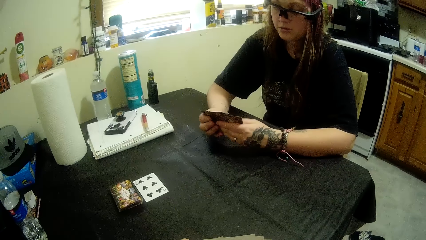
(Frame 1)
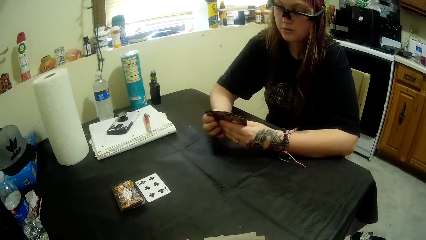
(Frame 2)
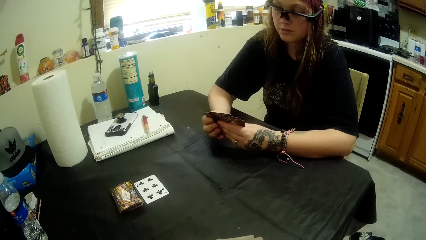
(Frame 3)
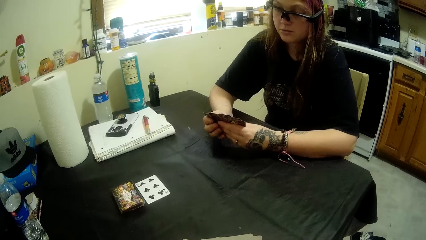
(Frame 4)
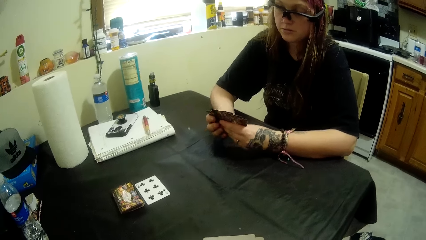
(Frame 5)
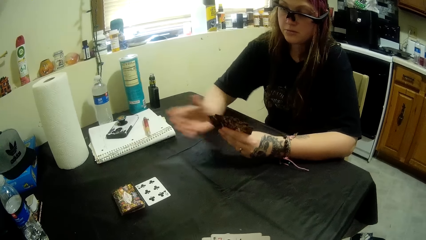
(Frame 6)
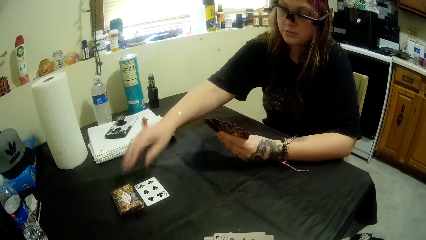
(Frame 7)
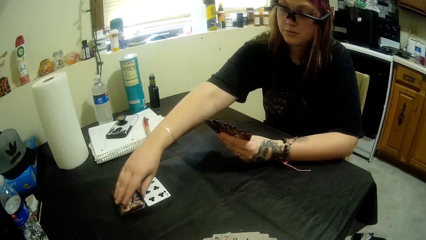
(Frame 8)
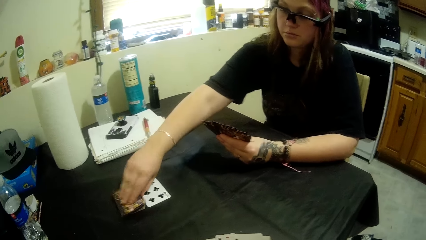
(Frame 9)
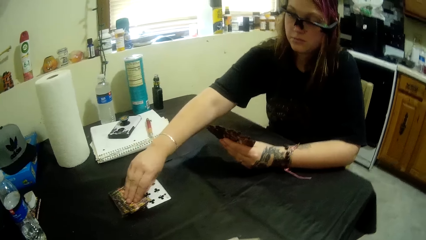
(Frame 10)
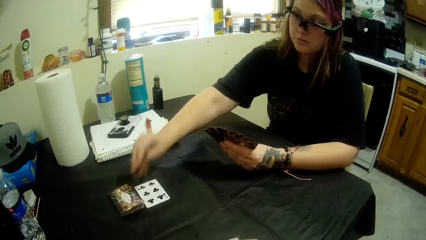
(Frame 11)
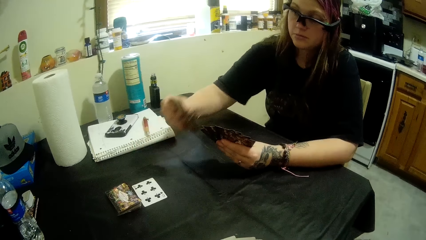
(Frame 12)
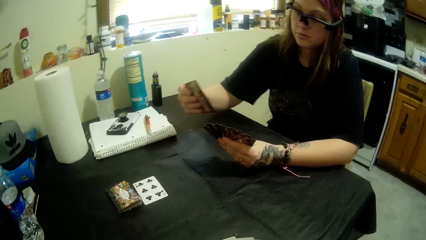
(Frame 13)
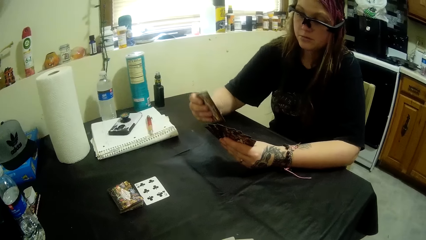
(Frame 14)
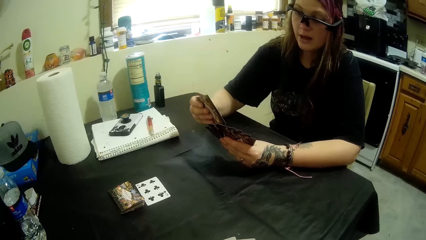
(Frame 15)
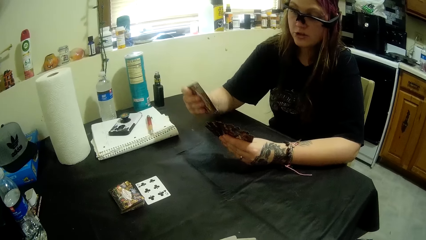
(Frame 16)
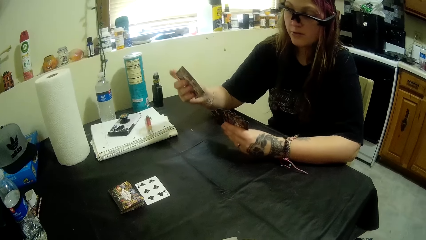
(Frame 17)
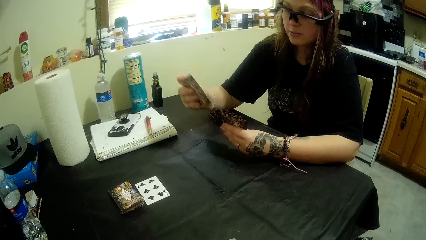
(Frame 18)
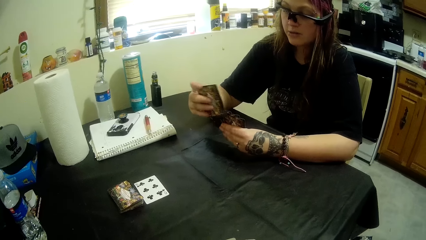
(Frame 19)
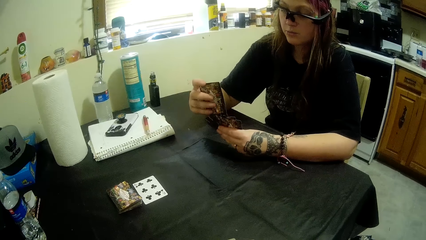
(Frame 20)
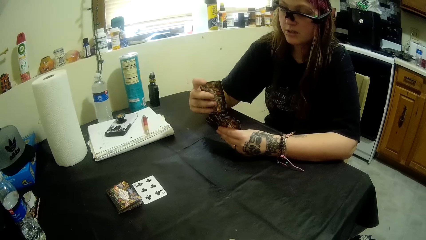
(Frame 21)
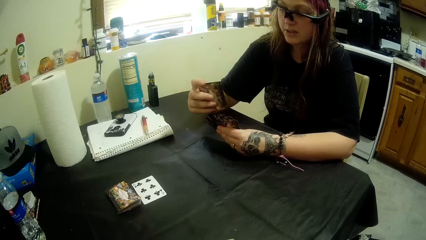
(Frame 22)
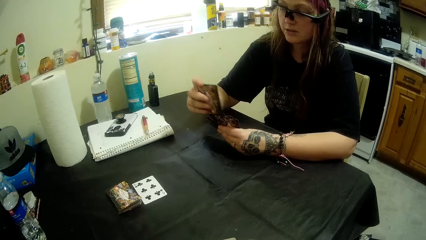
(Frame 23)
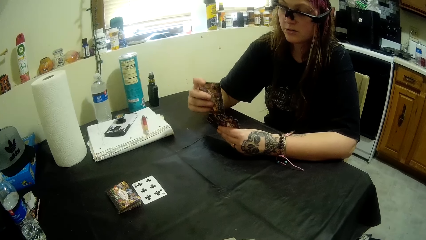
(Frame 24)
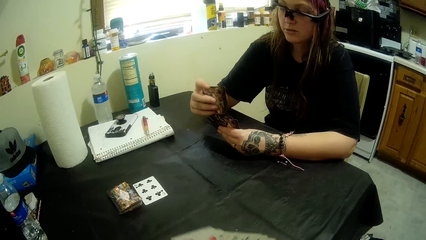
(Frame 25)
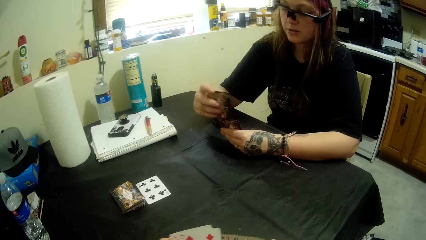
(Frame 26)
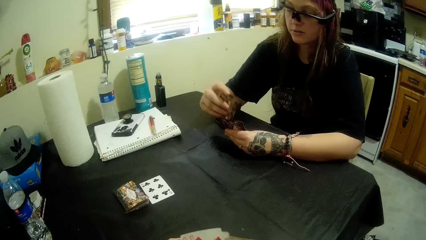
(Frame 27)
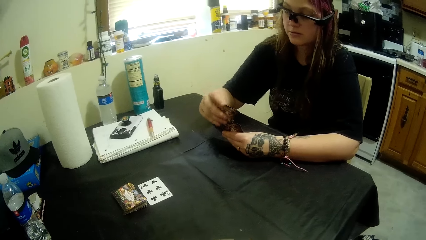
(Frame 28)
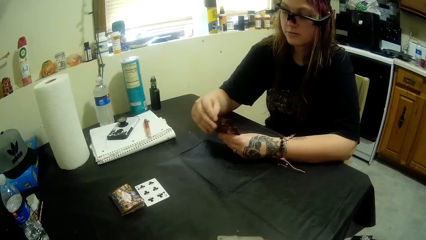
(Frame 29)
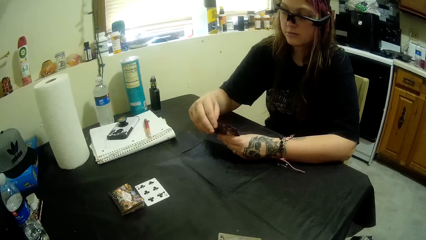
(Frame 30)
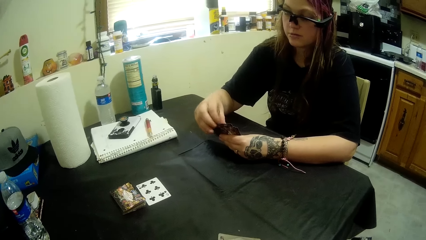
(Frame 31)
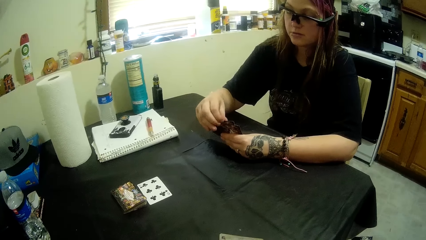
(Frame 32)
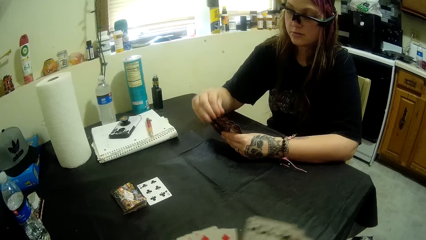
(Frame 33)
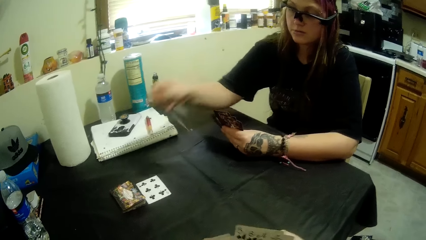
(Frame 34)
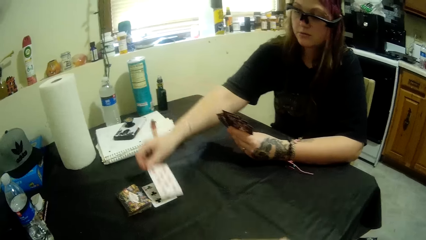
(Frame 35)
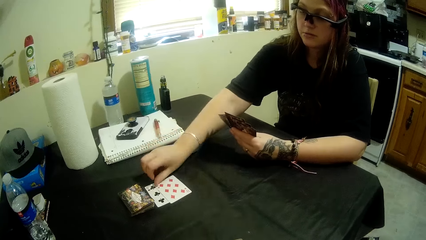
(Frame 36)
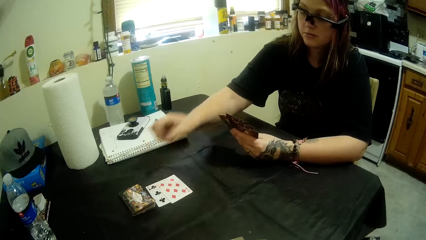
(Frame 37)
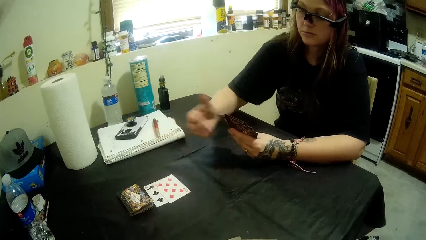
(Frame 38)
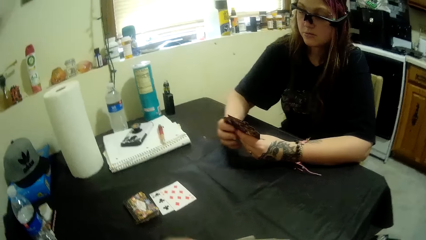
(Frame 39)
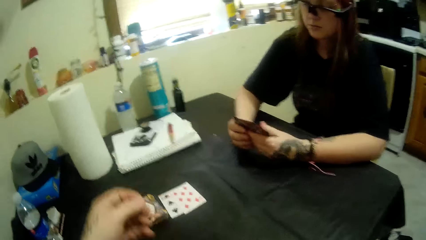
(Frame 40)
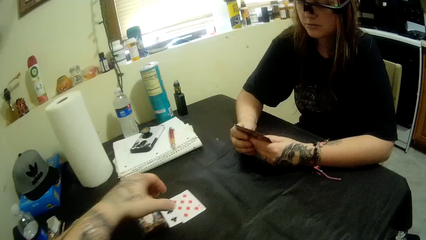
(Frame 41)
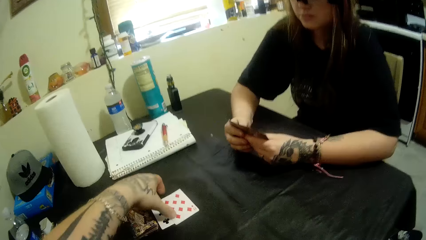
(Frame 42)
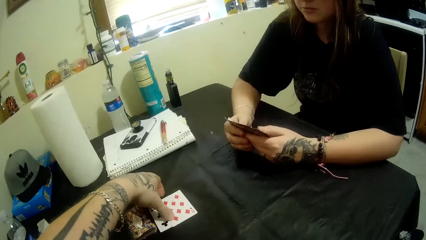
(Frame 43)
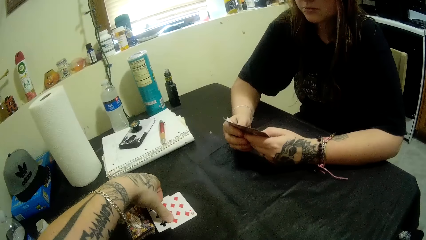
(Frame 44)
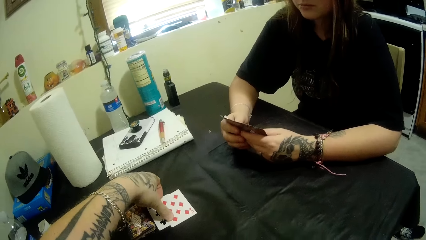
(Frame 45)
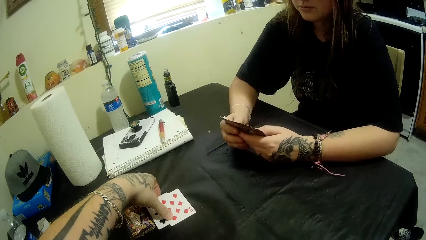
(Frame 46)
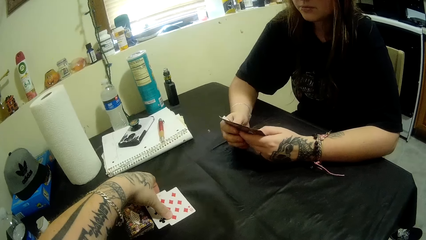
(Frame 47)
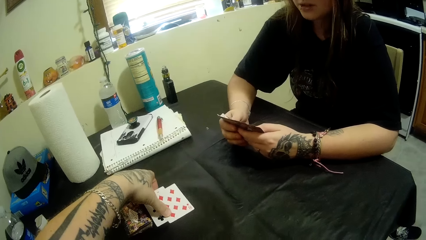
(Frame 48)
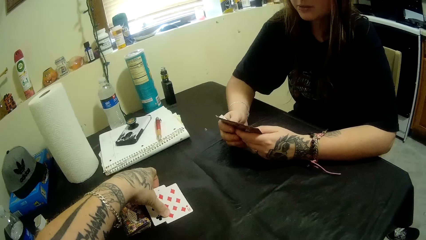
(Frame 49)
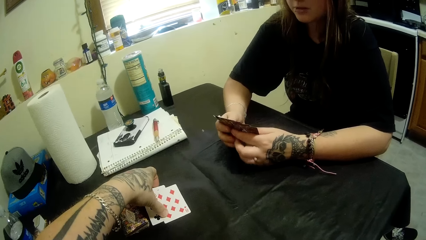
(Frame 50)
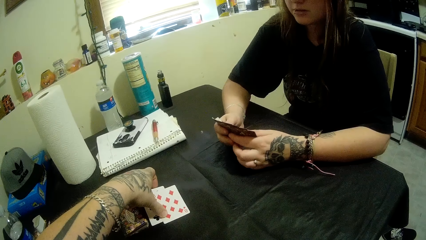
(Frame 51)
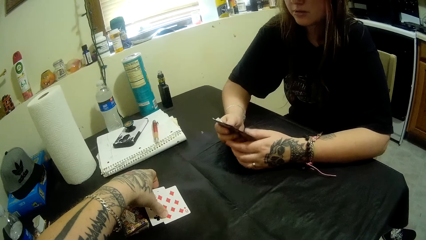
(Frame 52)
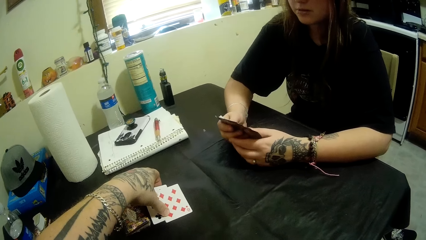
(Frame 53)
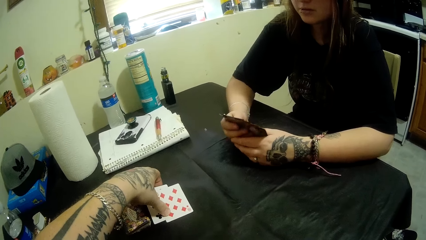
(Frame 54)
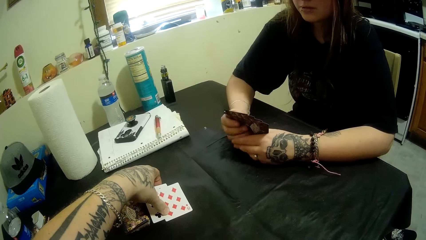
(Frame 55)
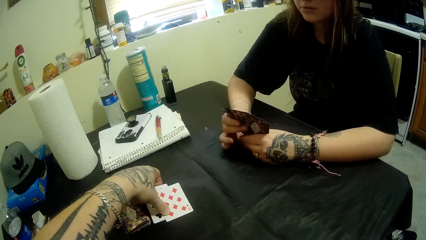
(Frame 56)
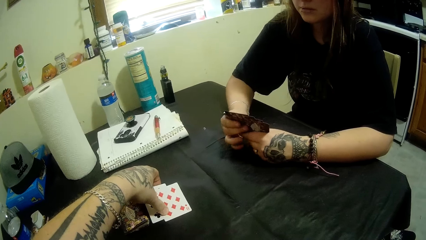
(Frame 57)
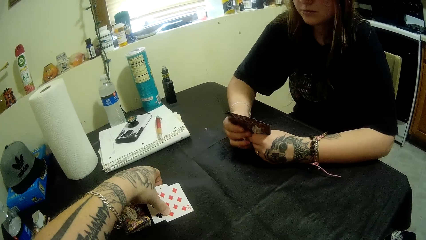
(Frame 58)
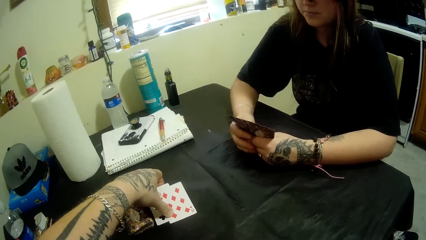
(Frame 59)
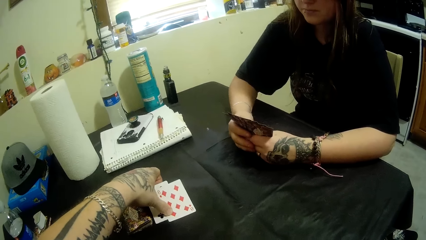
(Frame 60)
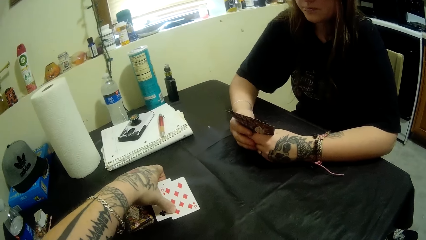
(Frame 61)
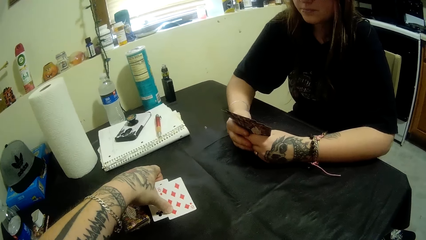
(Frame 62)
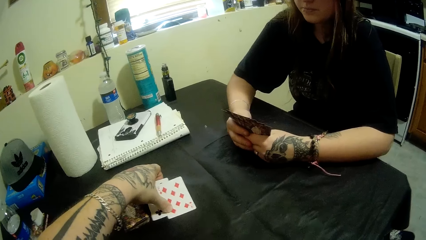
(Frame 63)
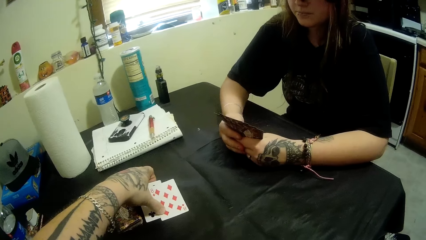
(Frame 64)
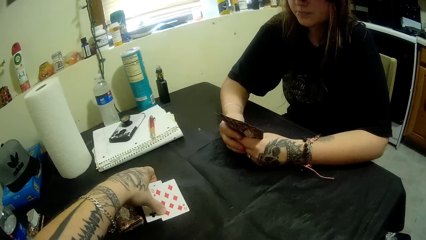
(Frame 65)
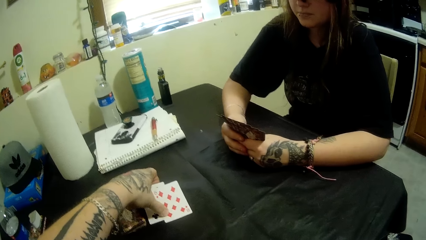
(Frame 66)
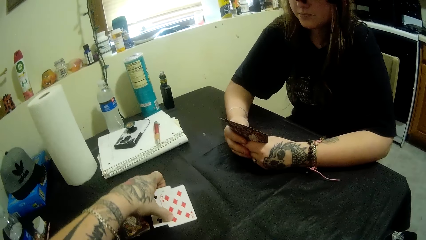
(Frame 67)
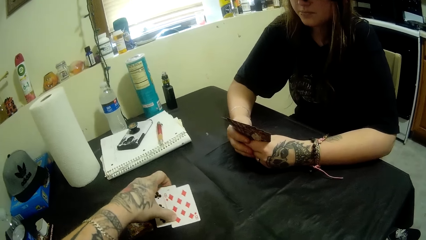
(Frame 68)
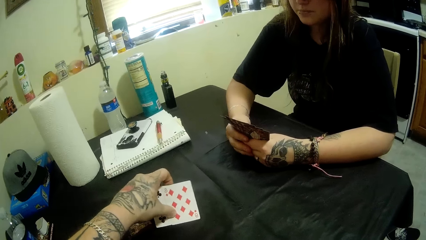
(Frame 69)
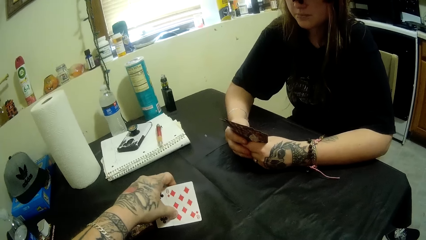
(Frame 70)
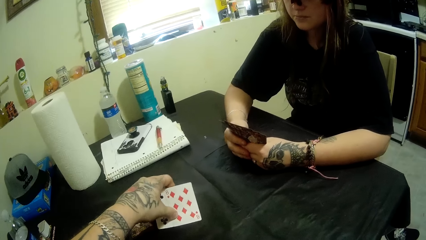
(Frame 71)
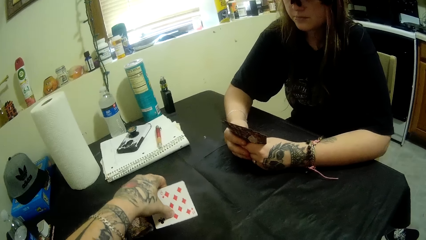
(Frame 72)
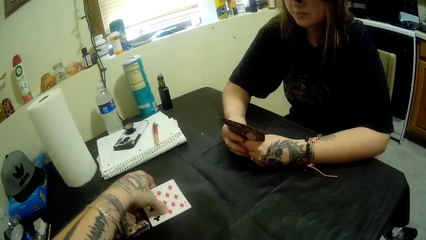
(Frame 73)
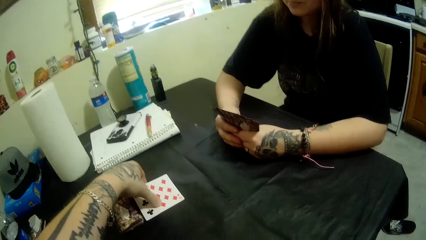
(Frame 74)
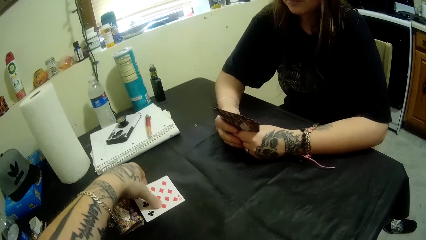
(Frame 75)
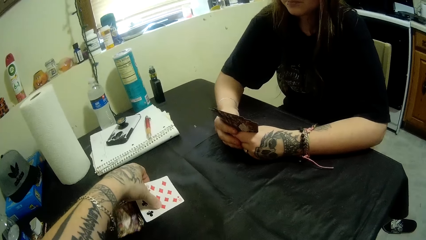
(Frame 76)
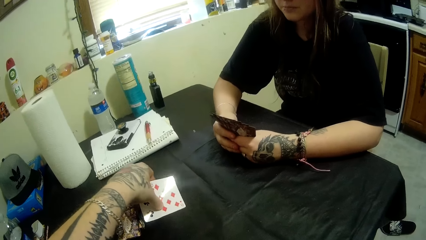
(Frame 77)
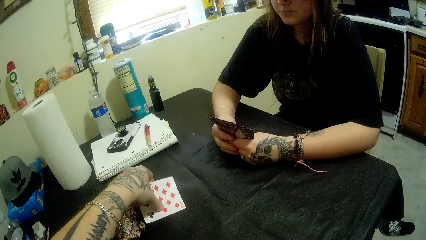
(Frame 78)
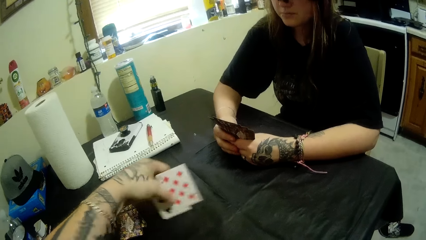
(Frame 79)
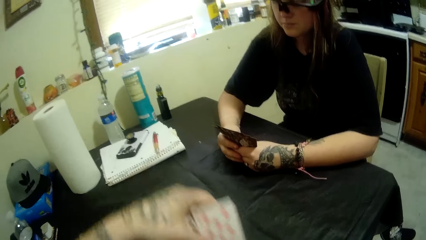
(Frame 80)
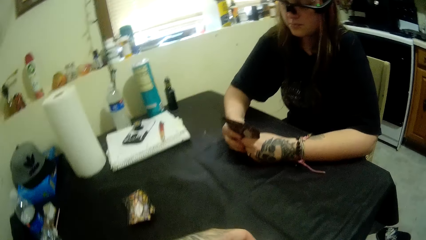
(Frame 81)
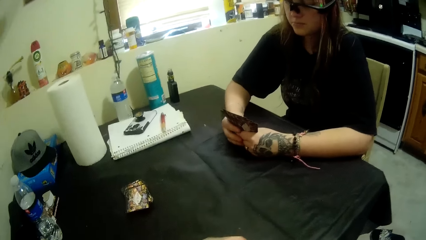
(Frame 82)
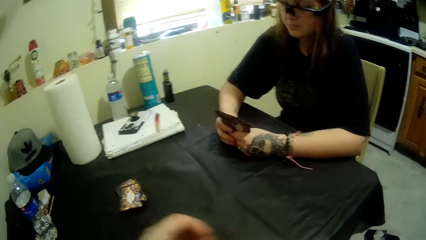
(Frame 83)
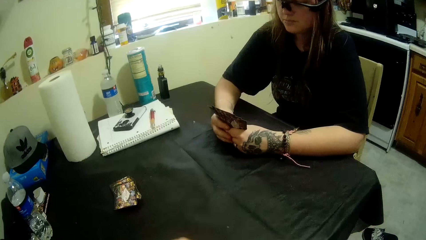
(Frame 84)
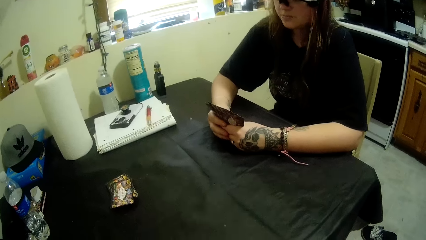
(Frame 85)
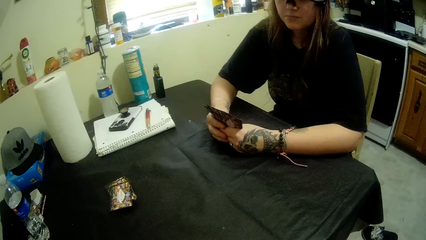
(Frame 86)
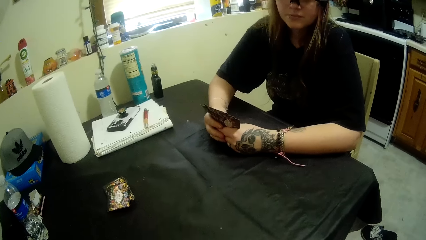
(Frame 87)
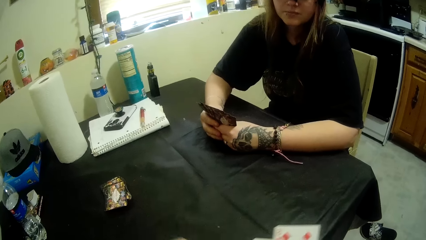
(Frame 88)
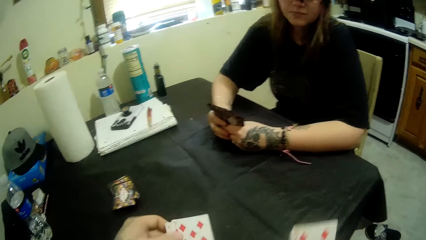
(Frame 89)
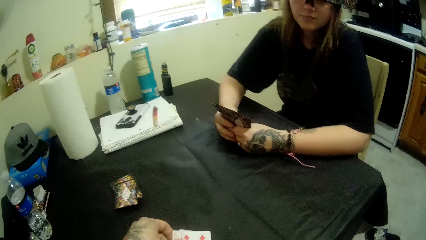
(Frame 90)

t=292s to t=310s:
The woman picks up a card from the deck with her right hand, adds the card with the other cards in her left hand, places the card on the table with her right hand, and holds the cards in her left hand with both hands. The camera wearer touches the card on the table with his left hand. He holds the cards on the table. He picks the cards from the table with his left hand.
